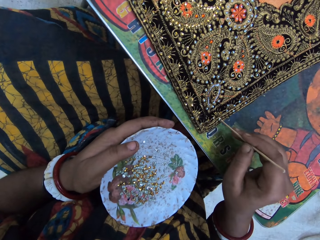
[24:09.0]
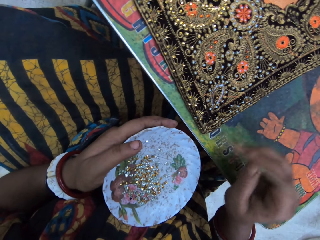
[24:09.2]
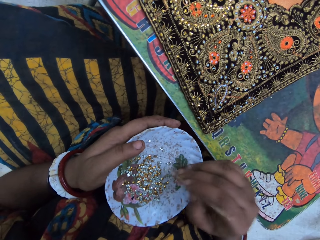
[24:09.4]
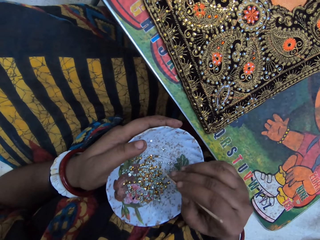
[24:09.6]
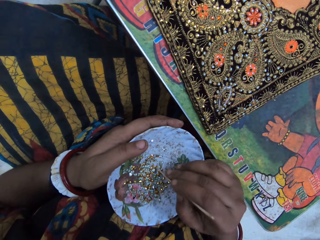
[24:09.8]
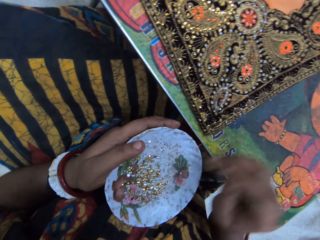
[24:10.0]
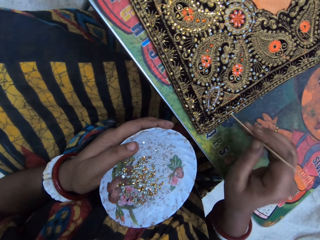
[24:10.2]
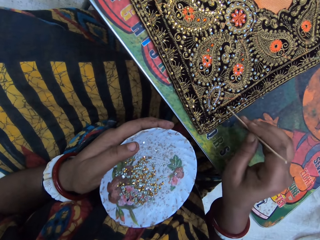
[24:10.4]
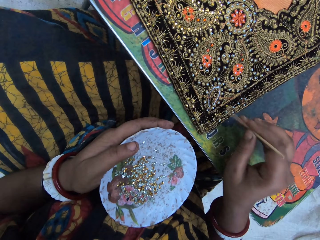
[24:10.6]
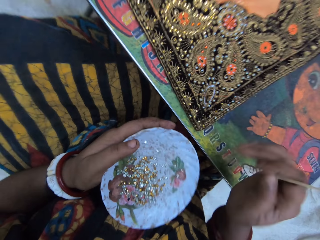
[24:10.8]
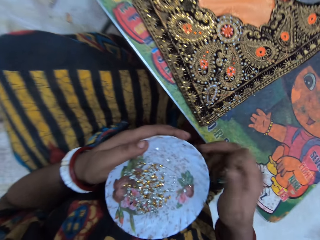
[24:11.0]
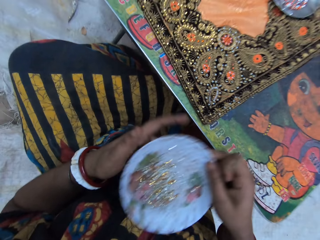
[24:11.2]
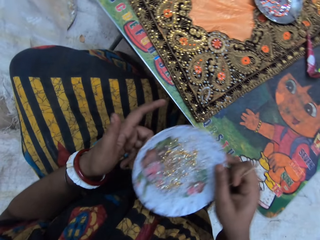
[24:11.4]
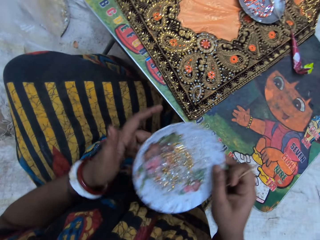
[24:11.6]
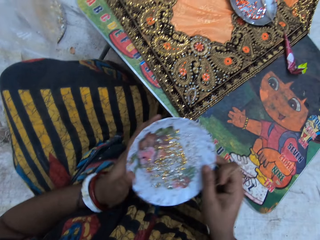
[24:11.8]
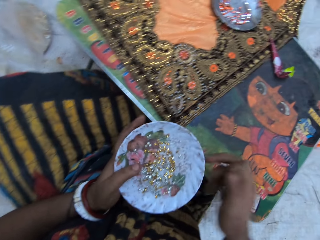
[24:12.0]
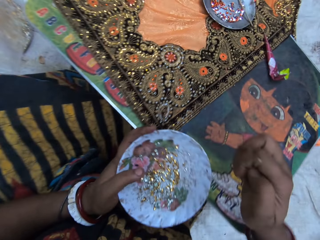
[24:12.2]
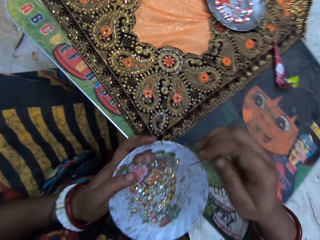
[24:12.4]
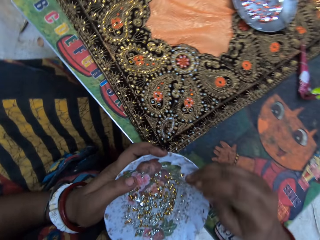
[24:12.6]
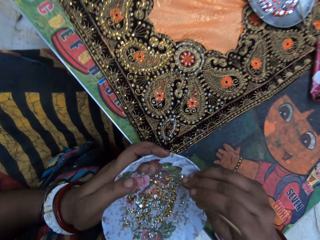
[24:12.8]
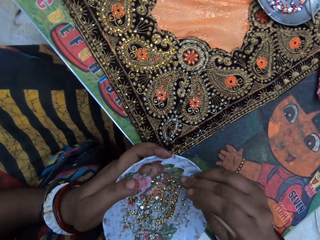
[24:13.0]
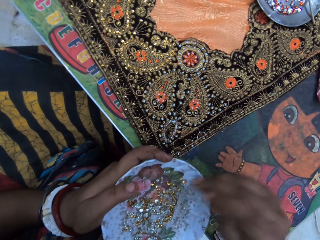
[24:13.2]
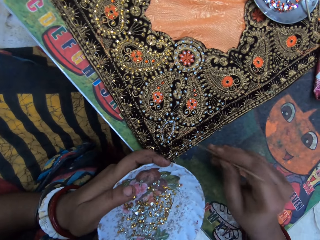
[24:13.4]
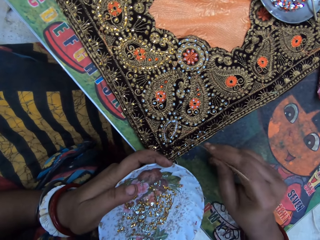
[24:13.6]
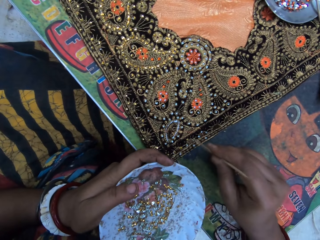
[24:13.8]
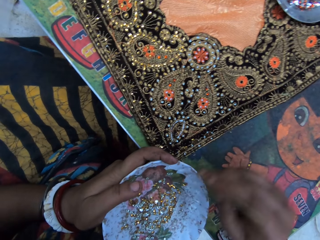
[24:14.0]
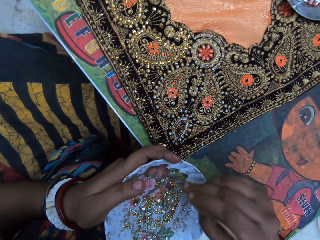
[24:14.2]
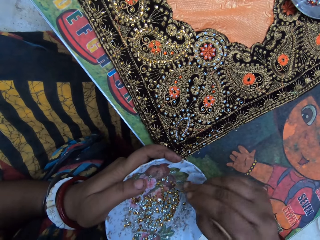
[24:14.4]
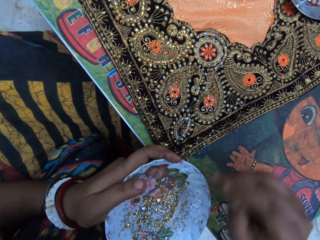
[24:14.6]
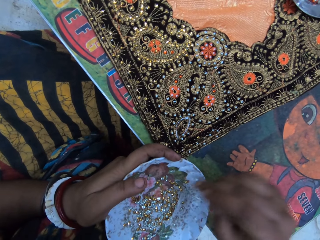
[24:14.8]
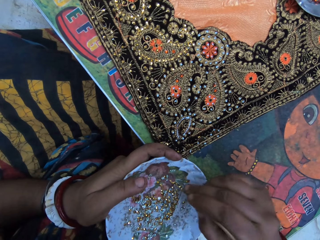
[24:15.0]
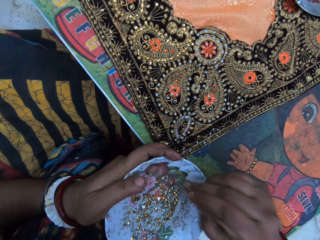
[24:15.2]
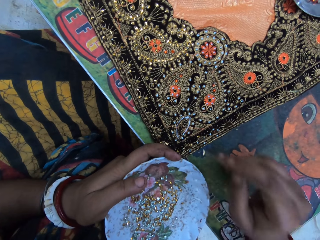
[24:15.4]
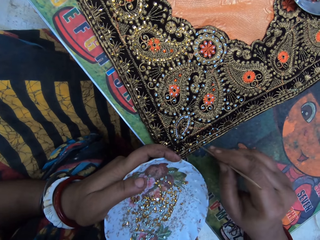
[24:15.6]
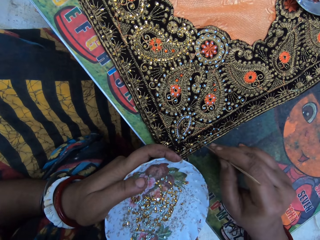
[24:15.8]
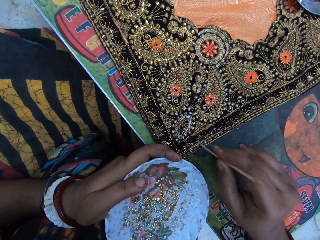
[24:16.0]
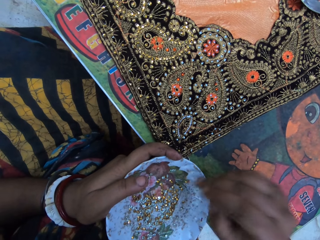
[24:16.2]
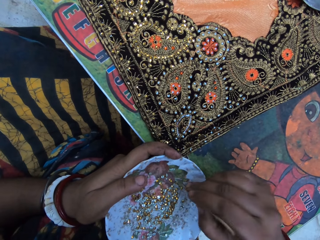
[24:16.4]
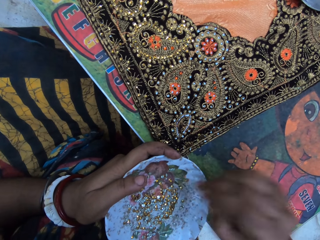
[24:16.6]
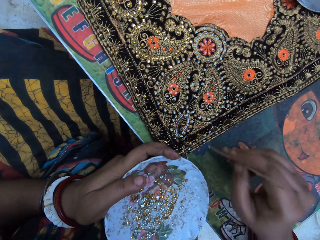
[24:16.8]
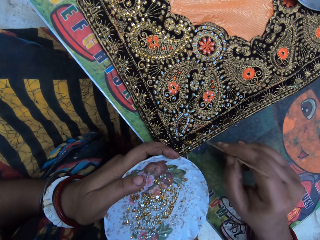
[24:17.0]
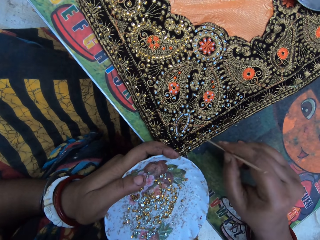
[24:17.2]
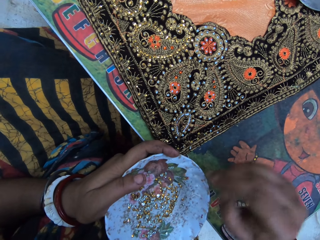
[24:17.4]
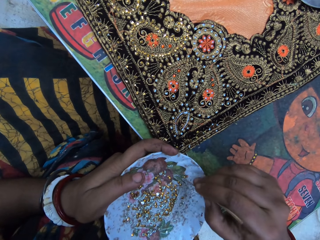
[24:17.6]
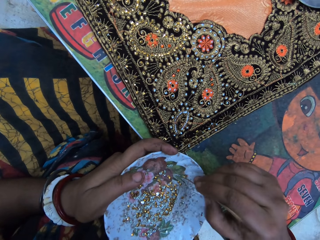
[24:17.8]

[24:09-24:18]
The camera wearer shakes the plate with her right hand. She passes the plate from her right hand to her left hand. She transfers cloth stones from the plate in her left hand to the cloth with the jewel picker in her right hand.

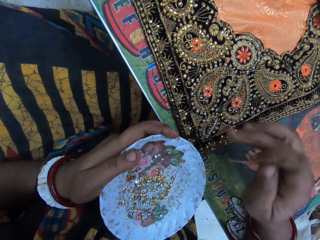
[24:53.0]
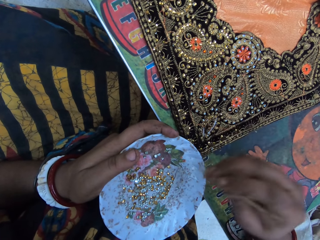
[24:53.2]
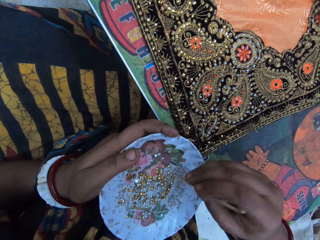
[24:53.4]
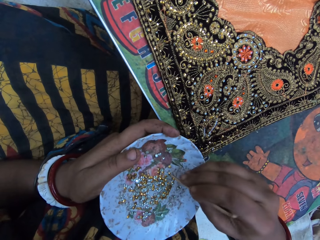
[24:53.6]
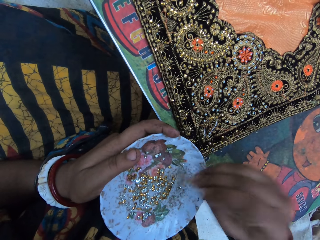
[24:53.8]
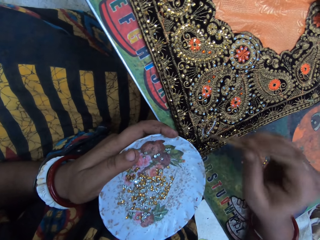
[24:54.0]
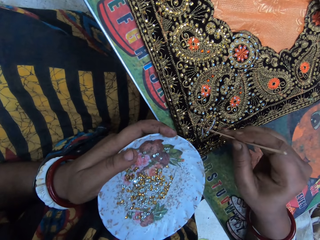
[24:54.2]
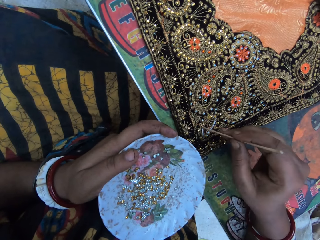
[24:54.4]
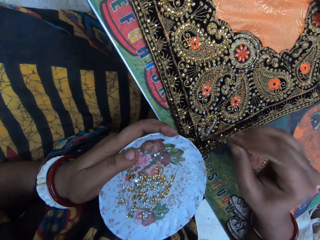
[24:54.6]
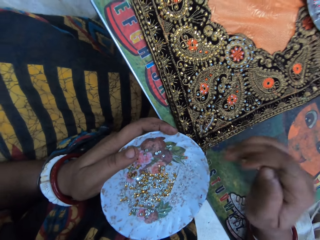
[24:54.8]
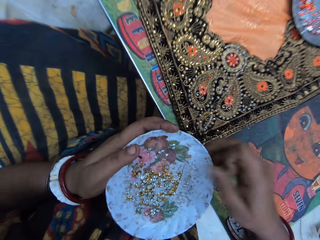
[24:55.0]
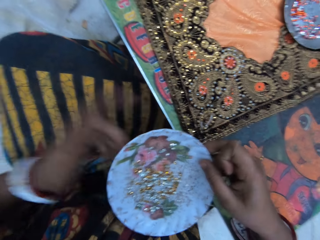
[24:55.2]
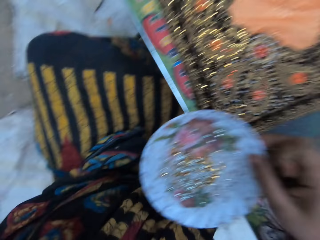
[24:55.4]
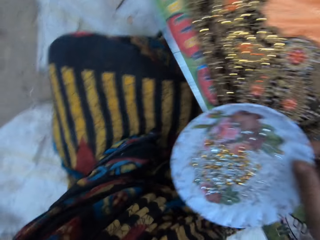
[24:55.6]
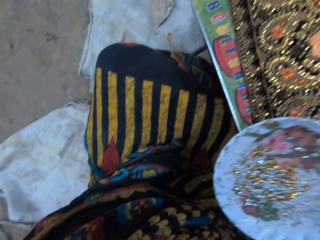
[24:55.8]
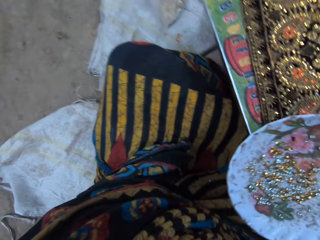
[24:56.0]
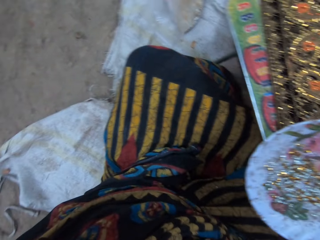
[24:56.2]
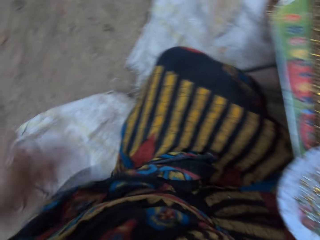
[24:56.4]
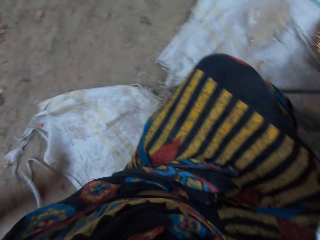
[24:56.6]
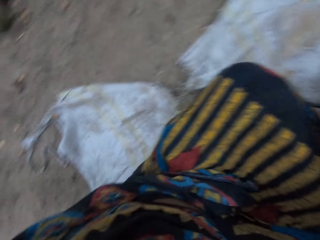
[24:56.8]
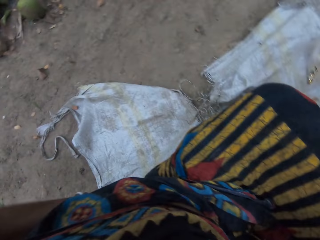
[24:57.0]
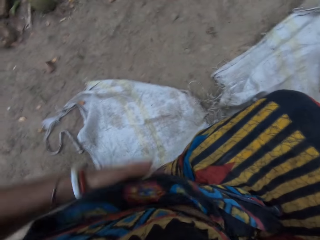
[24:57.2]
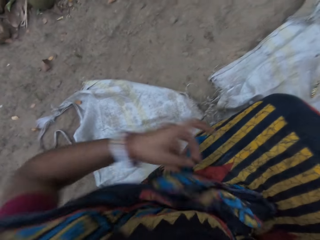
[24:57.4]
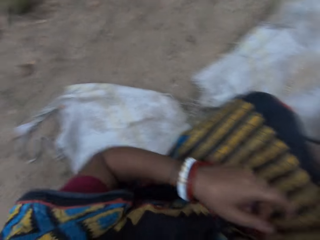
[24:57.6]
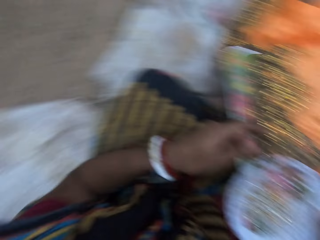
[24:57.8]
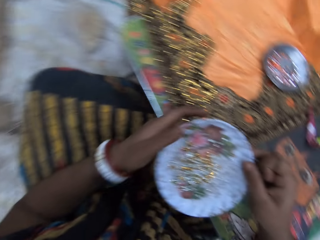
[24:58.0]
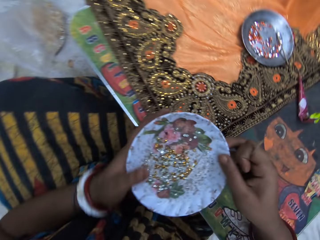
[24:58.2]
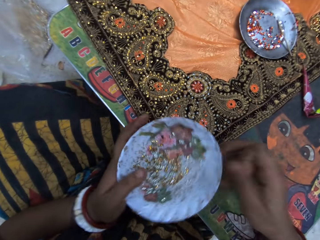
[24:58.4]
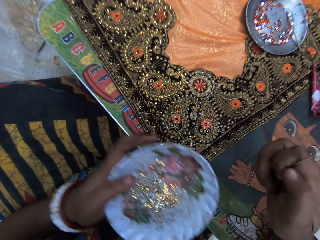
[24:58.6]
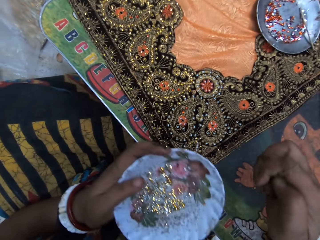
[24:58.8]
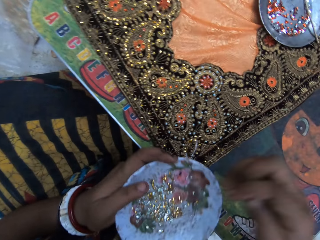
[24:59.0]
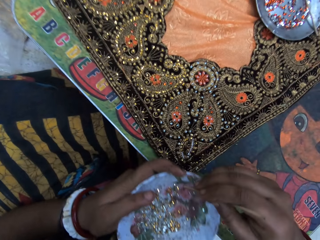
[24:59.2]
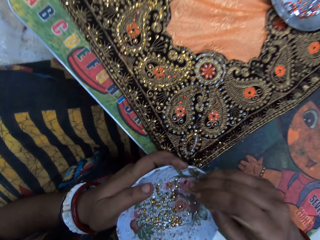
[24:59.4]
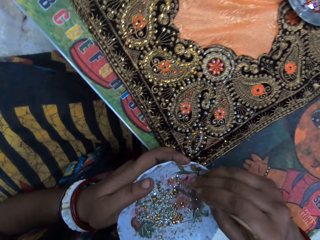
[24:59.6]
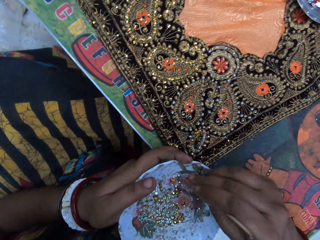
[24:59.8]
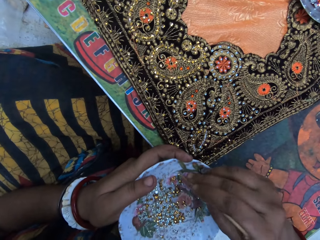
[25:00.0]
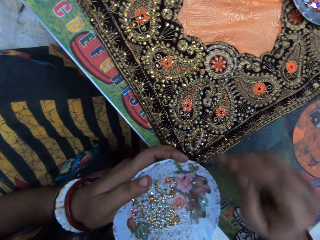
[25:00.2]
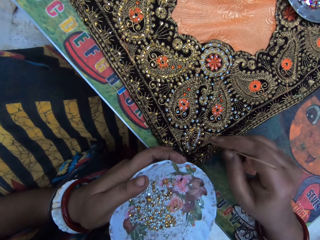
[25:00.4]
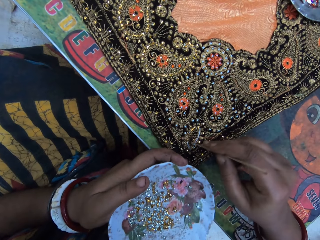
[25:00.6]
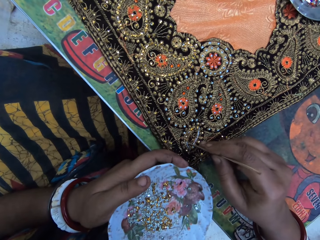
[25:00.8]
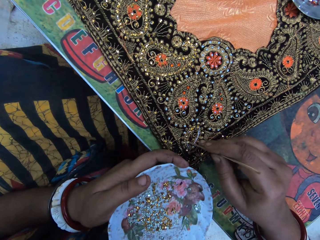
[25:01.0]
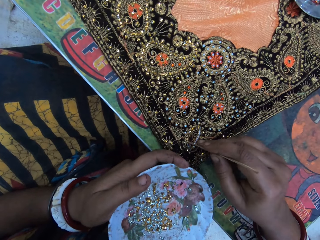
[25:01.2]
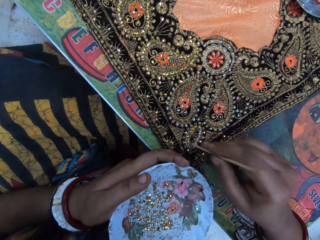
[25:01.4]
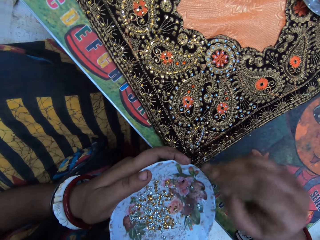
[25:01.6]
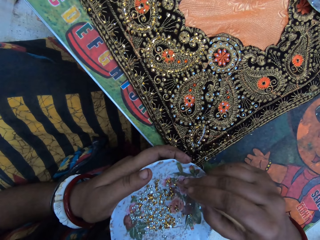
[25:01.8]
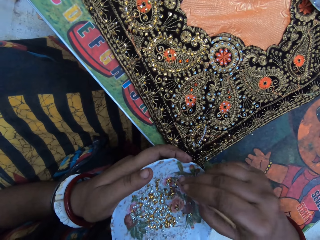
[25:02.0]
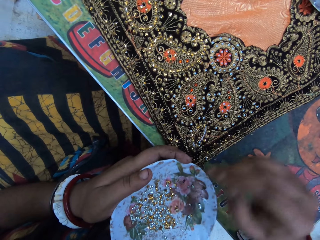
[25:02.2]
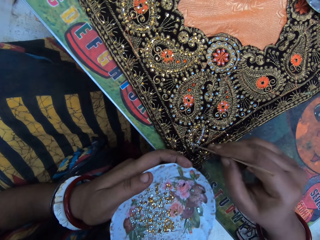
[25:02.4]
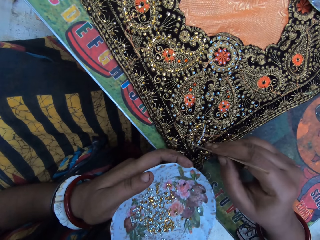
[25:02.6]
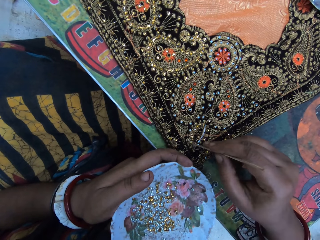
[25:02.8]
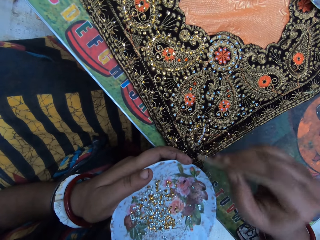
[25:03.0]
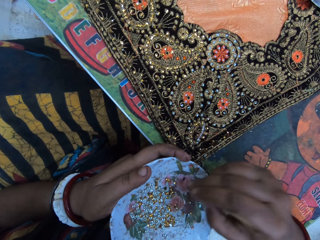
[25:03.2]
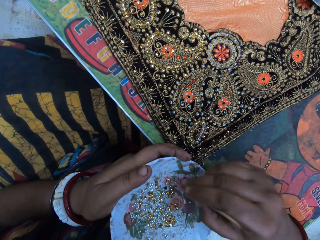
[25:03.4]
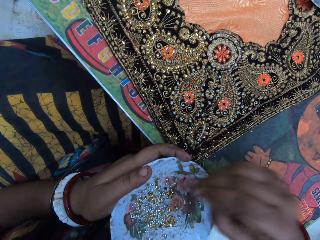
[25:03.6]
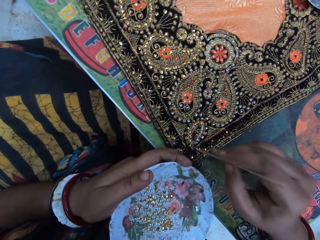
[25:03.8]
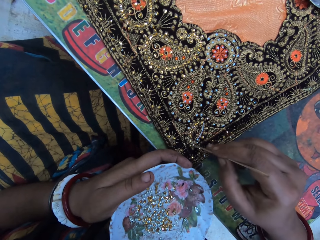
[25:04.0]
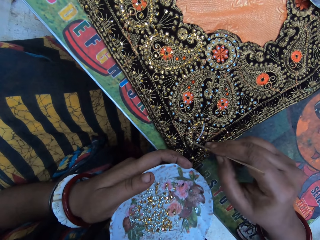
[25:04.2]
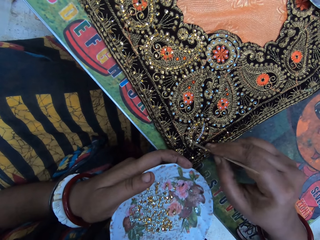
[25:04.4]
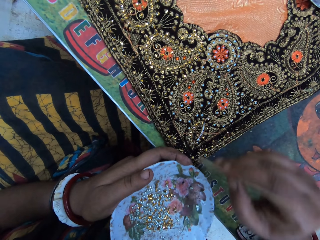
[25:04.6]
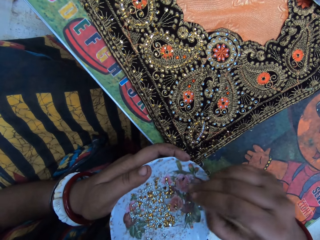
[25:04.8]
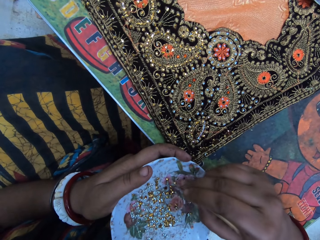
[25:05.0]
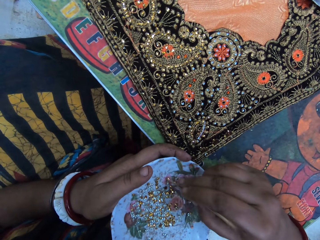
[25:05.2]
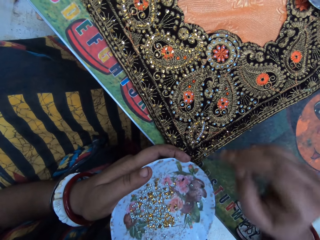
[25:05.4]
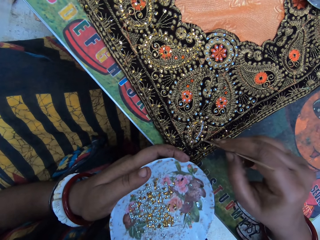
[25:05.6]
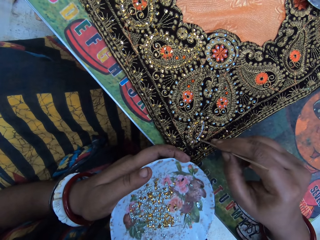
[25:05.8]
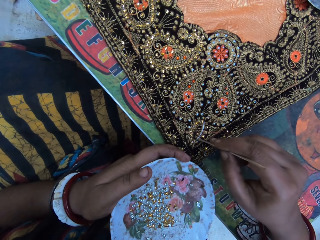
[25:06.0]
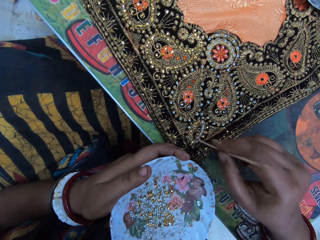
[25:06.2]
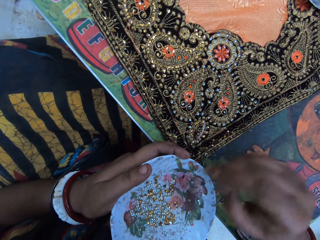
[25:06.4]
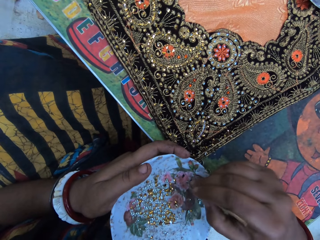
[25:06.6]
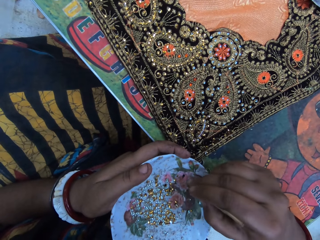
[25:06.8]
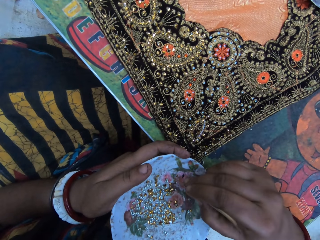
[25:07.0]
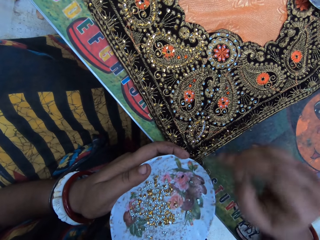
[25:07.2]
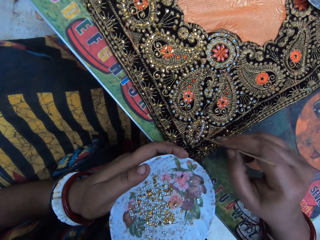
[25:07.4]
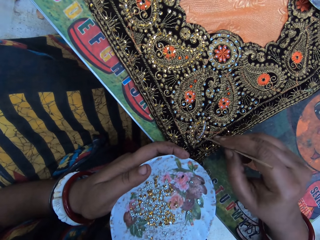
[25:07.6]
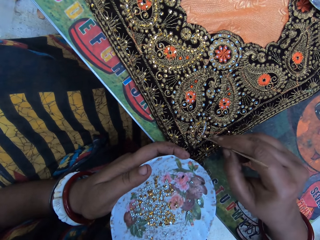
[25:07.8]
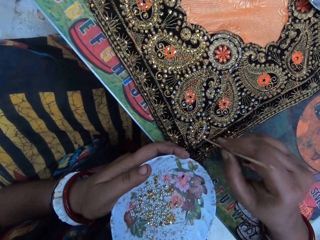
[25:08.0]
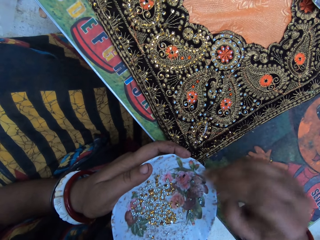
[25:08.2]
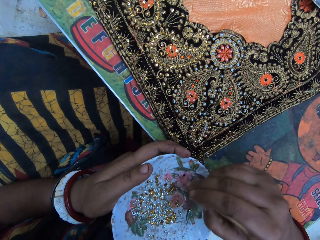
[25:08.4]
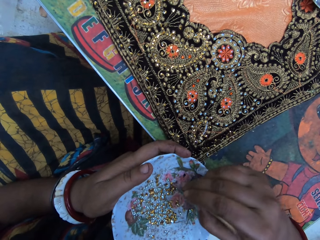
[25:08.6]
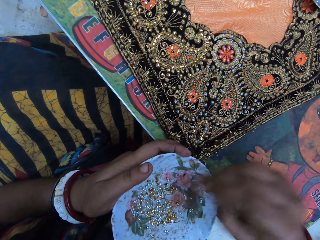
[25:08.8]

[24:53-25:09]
The camera wearer passes the plate from her left hand to her right hand. She wipes her hand on the clothes. She passes the plate from her right hand to her left hand. She shakes the plate with her left hand. She transfers cloth stones from the plate in her left hand to the cloth with the jewel picker in her right hand. She decorates a saree with glitters.
